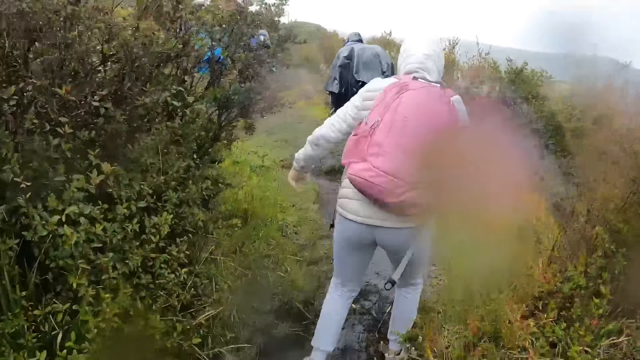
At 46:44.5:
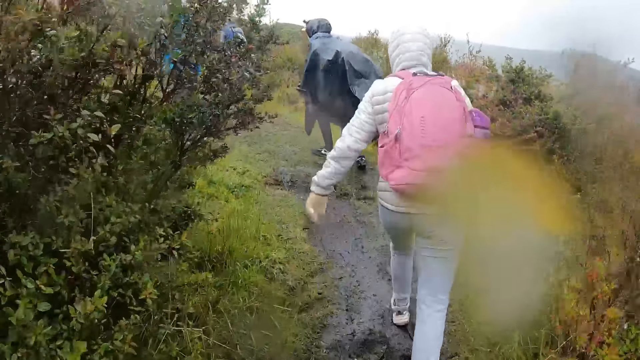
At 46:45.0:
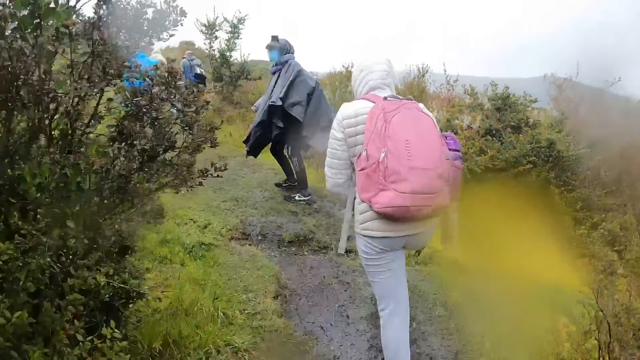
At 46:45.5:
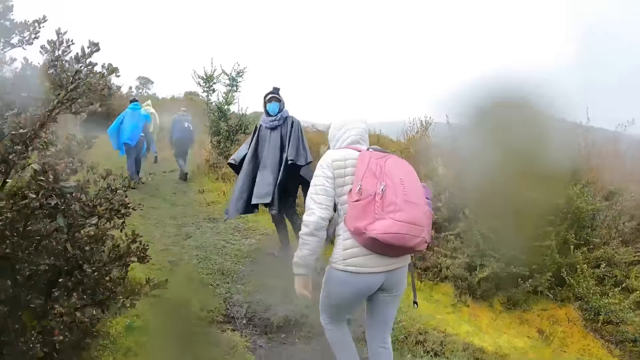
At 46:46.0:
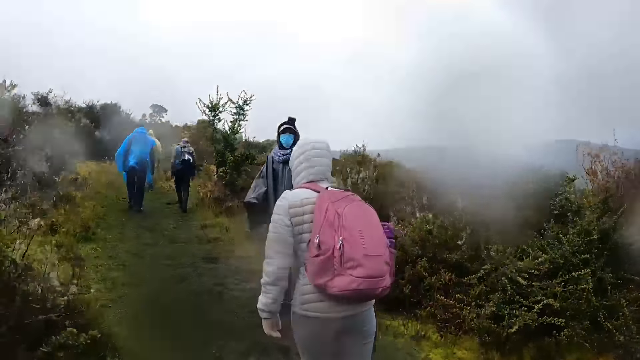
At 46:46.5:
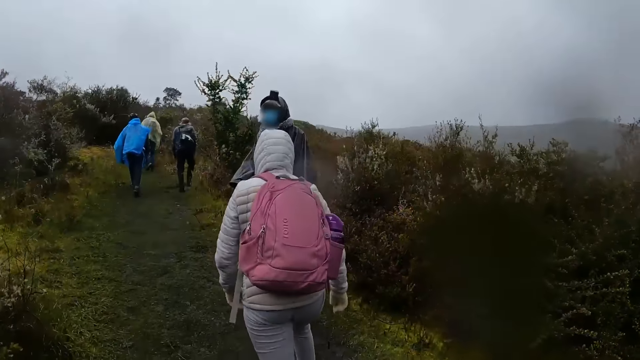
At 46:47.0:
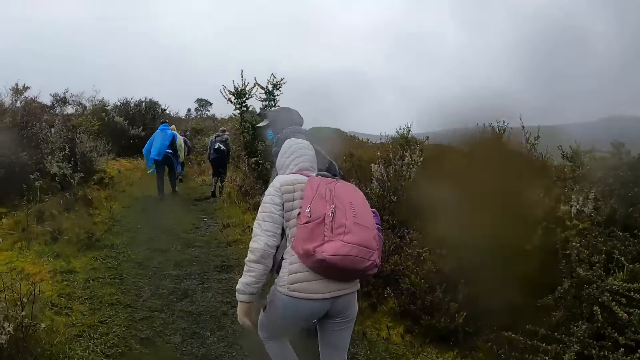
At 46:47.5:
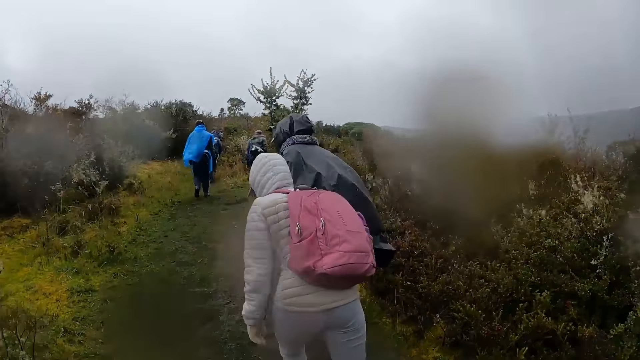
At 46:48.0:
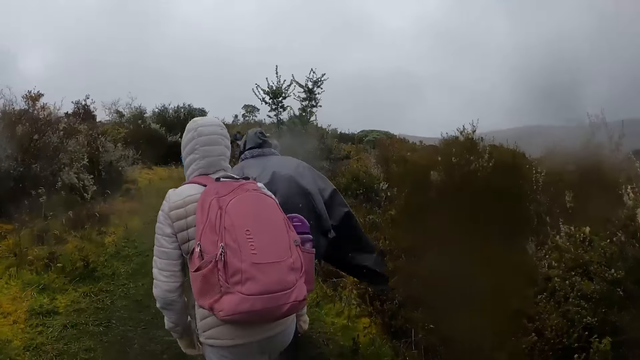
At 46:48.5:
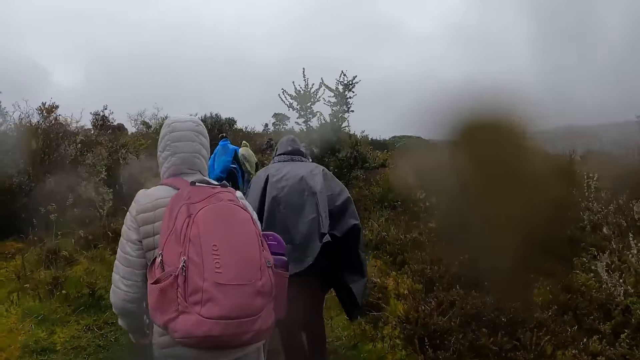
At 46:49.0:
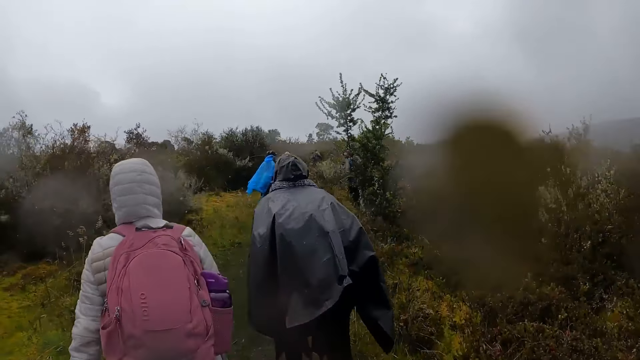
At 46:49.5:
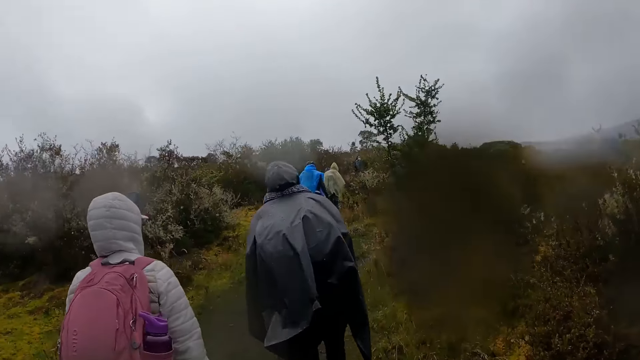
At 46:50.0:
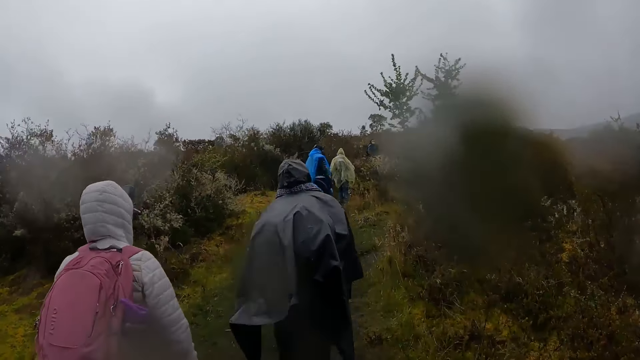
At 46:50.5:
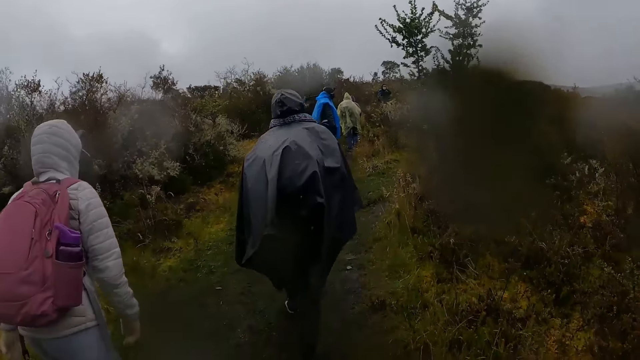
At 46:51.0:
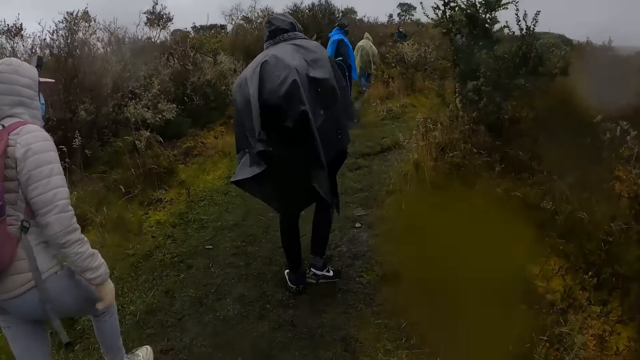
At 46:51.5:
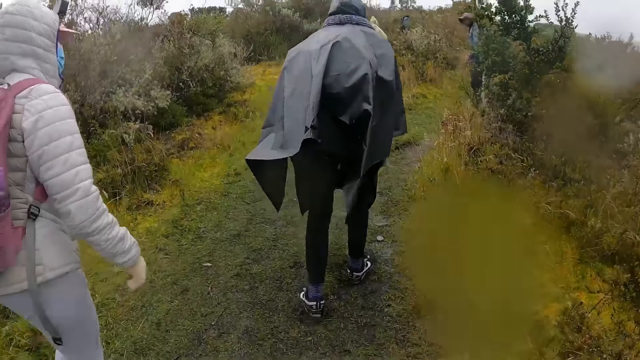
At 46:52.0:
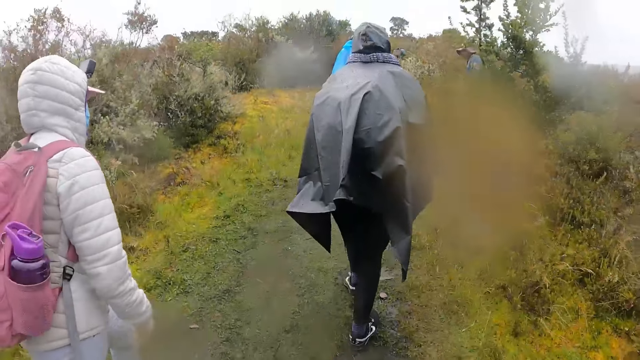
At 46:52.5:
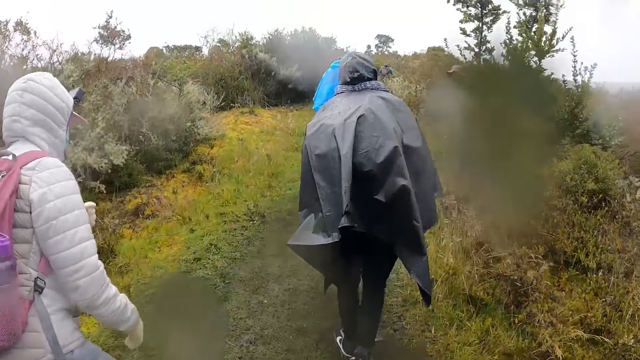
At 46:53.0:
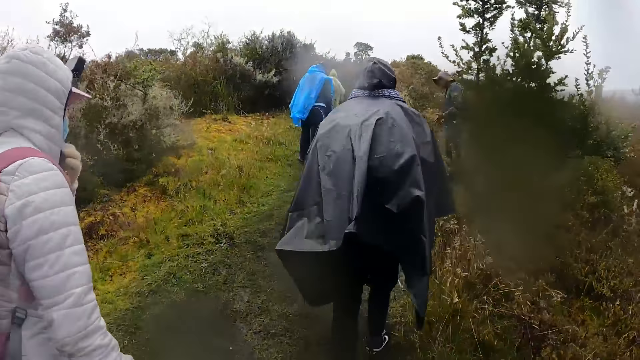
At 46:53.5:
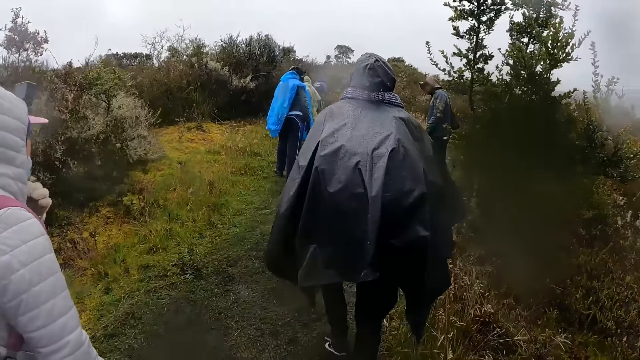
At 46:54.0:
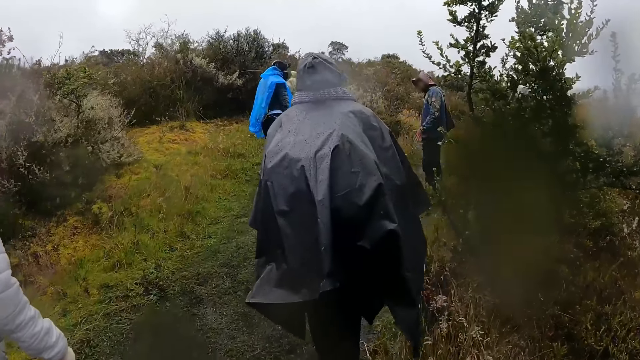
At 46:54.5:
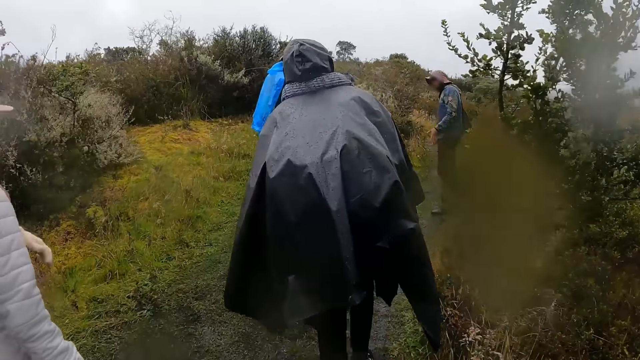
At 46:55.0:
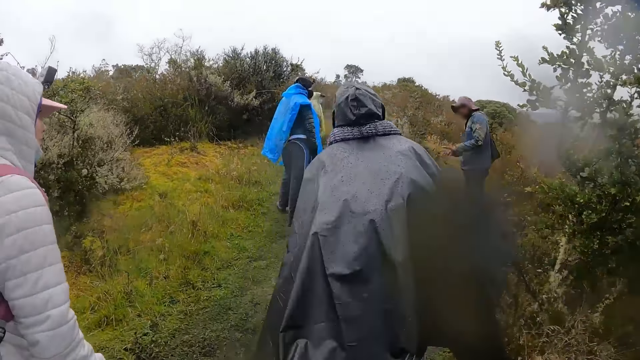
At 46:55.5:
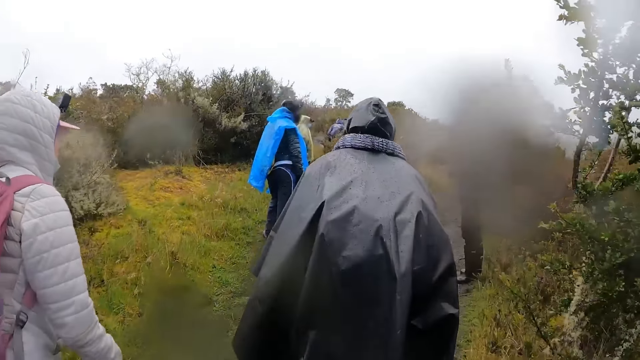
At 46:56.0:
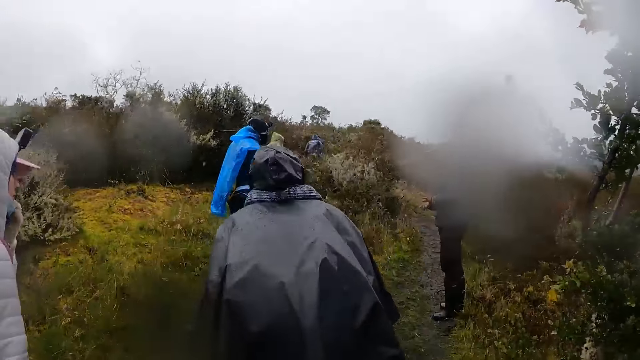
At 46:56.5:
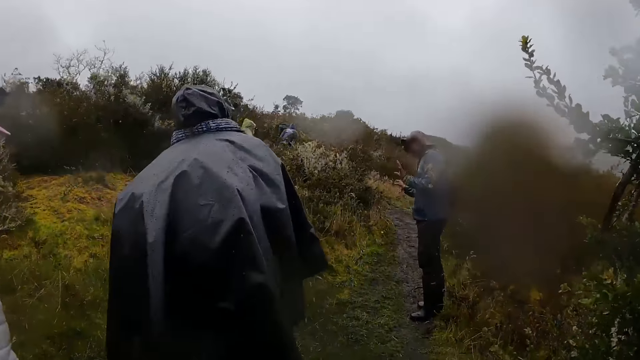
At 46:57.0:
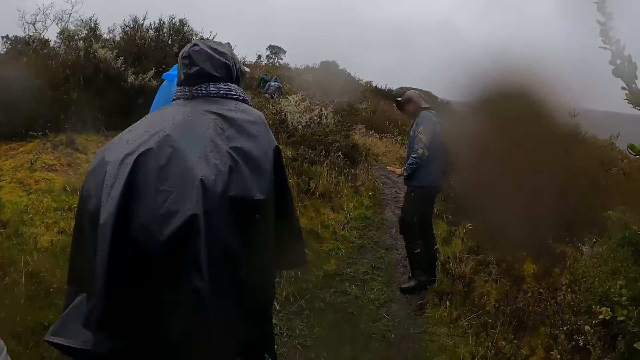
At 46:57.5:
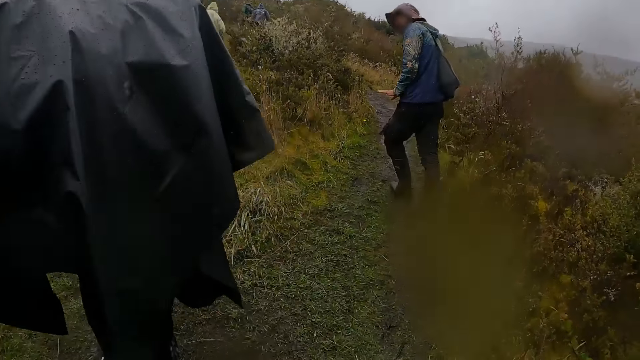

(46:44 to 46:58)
The first woman interacts with the second woman. The second woman pulls down a face mask with her left hand. The man interacts with the group of people.

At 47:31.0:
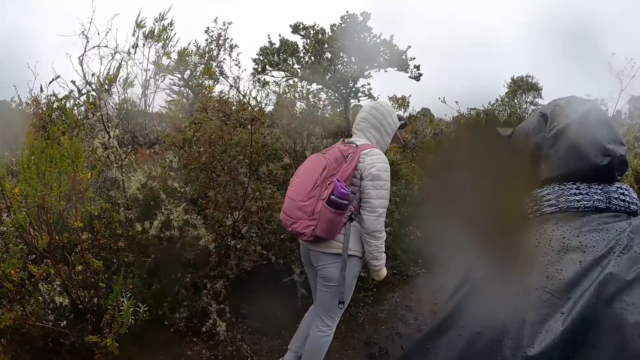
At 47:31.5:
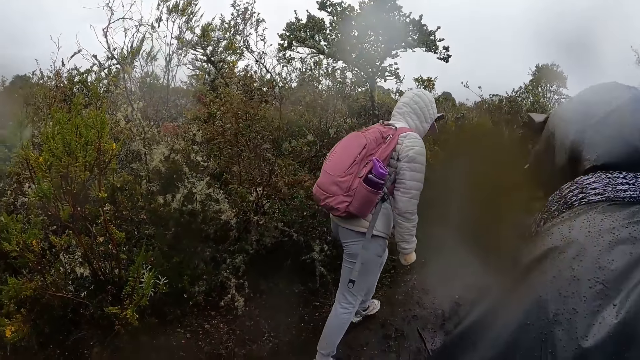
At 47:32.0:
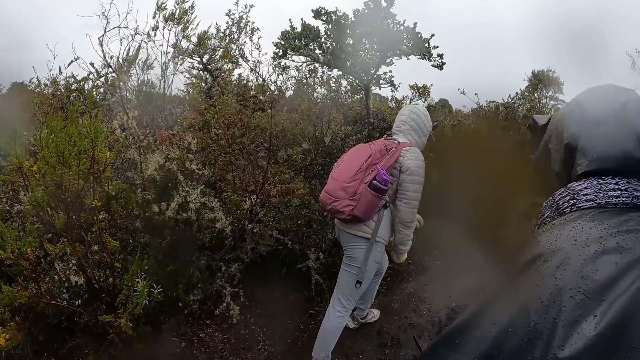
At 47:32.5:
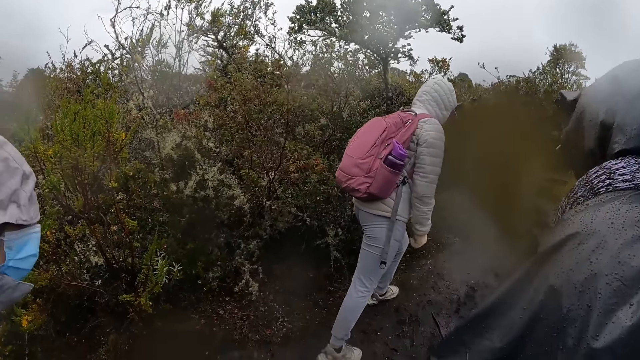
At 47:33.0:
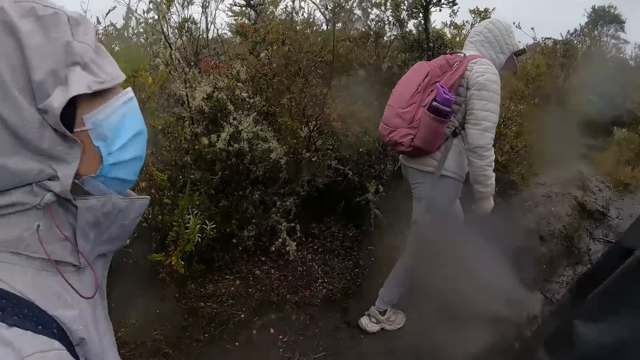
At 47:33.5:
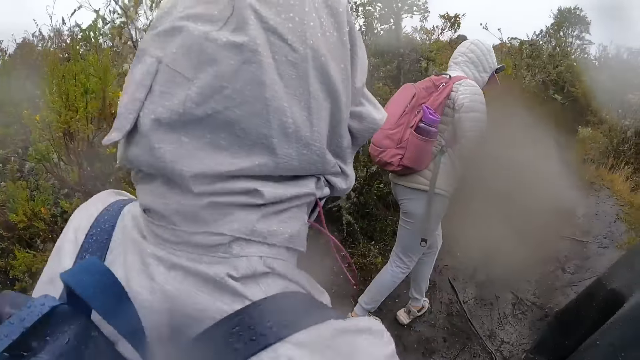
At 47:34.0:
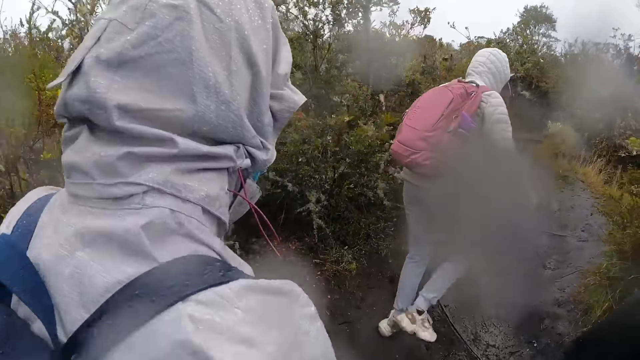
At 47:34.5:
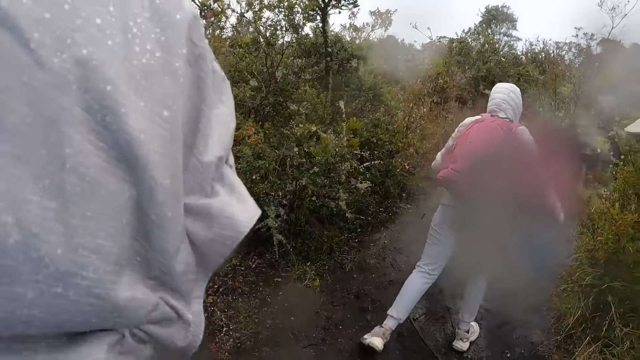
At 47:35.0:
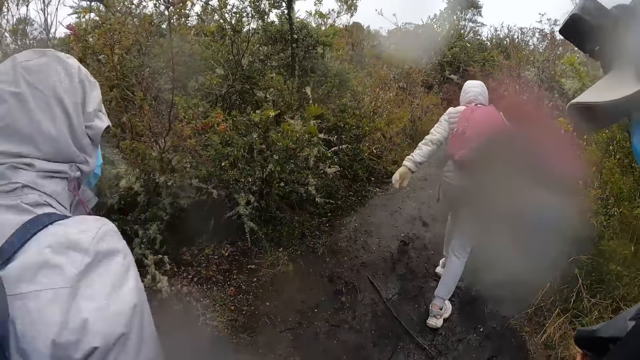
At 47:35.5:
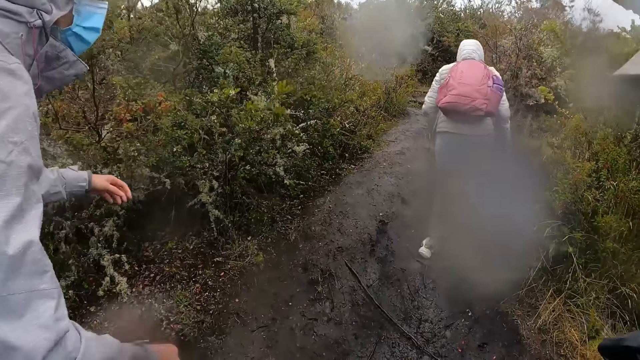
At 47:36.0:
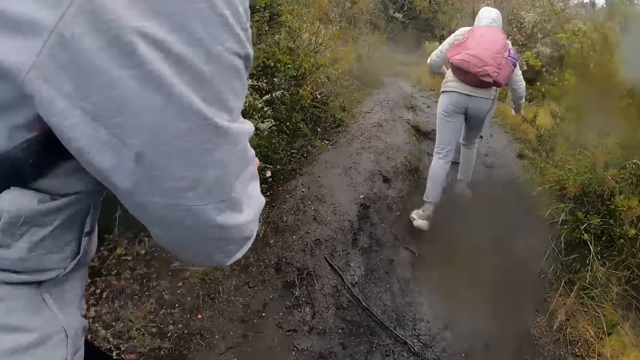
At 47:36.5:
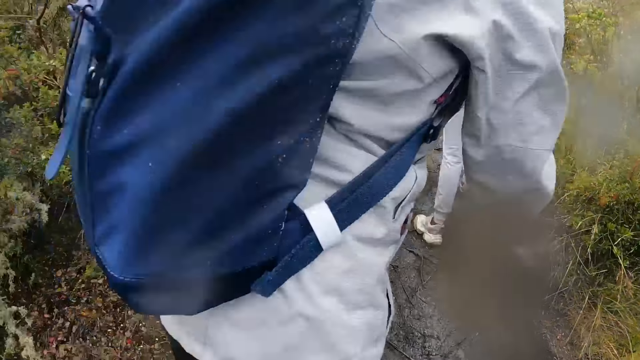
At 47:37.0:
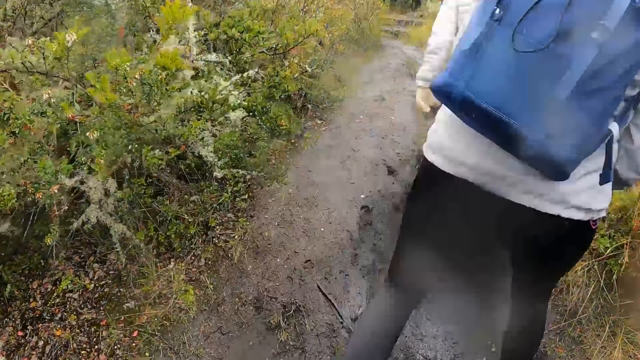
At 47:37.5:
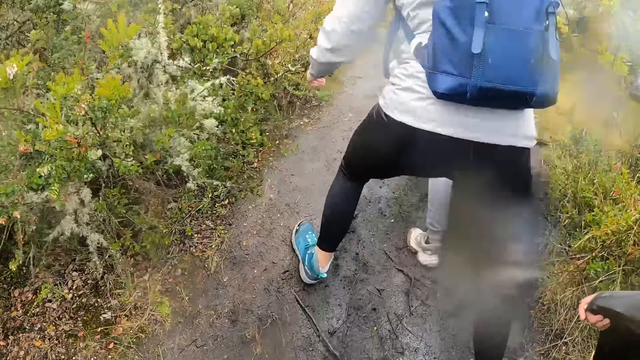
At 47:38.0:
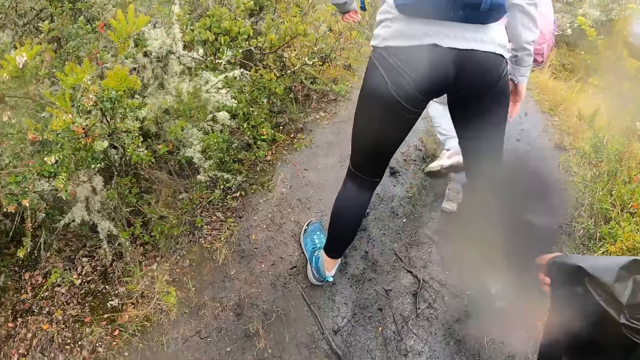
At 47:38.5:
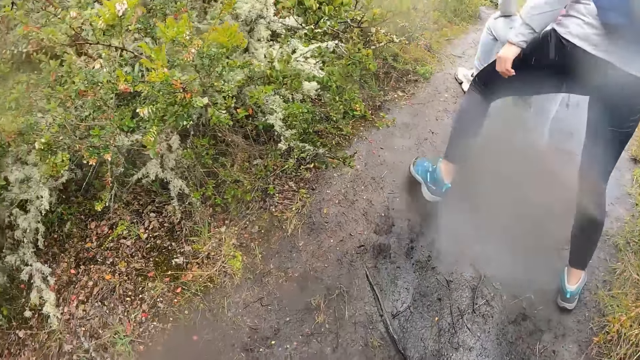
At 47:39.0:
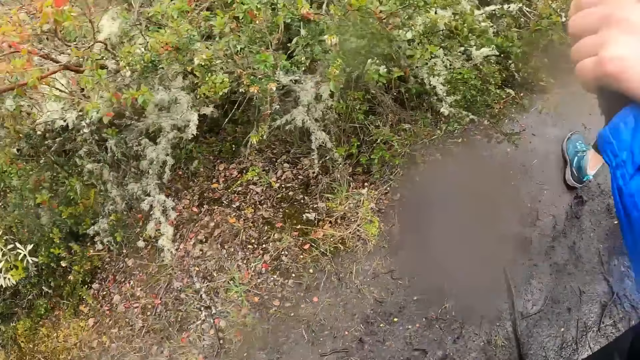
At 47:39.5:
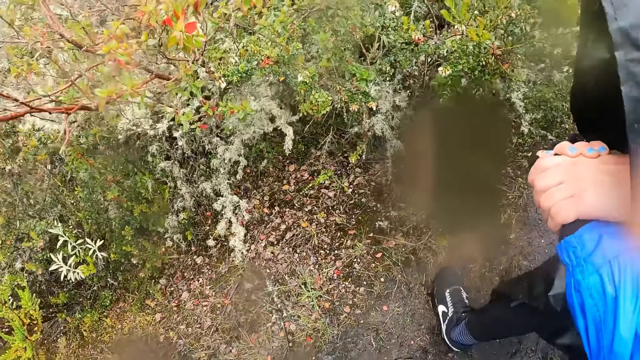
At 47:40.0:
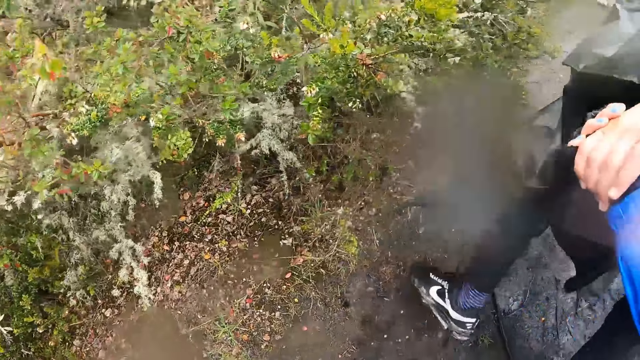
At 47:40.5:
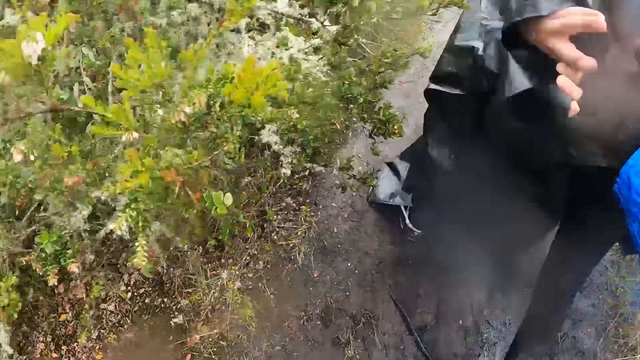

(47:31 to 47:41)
The camera wearer stands and walks. The first woman holds the camera wearer's right hand with her left hand.
